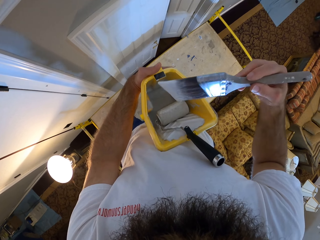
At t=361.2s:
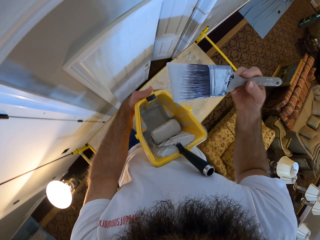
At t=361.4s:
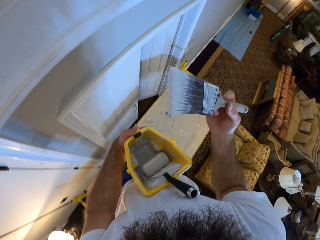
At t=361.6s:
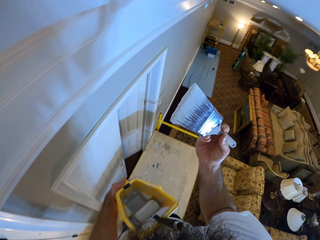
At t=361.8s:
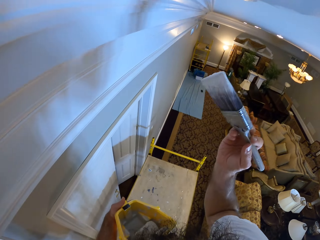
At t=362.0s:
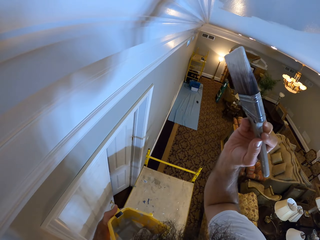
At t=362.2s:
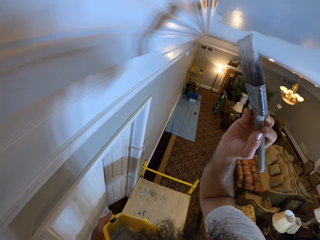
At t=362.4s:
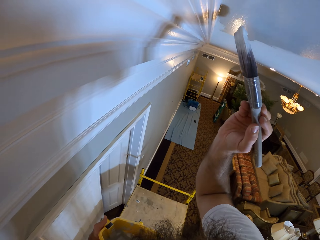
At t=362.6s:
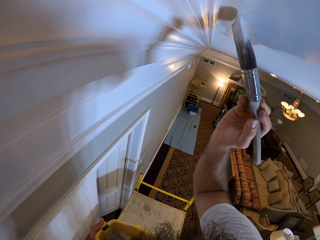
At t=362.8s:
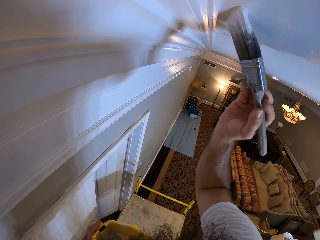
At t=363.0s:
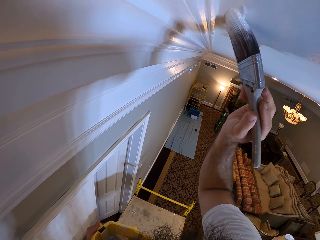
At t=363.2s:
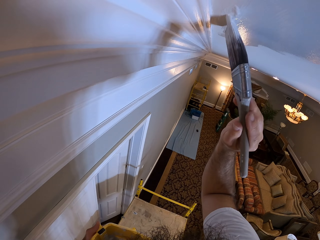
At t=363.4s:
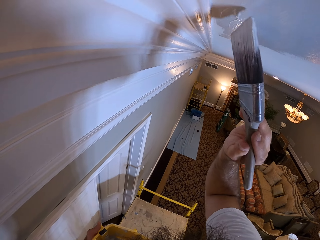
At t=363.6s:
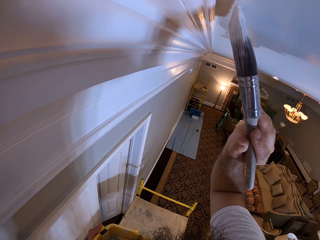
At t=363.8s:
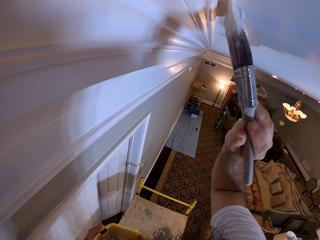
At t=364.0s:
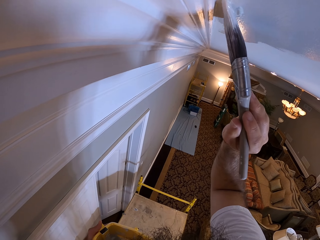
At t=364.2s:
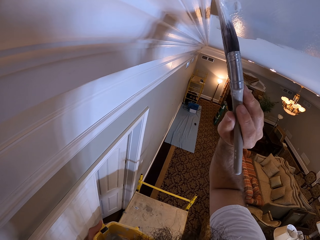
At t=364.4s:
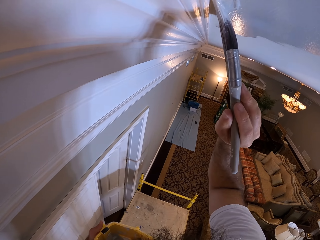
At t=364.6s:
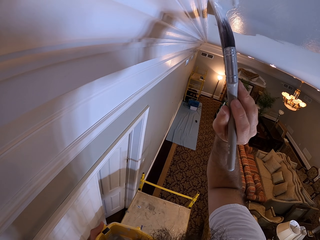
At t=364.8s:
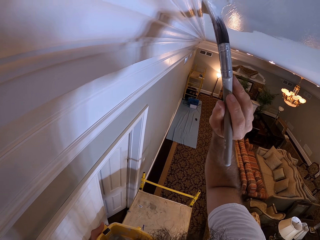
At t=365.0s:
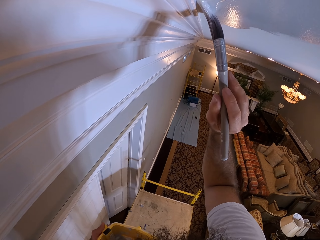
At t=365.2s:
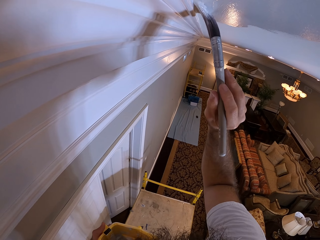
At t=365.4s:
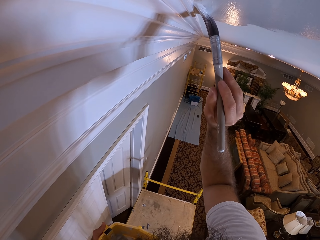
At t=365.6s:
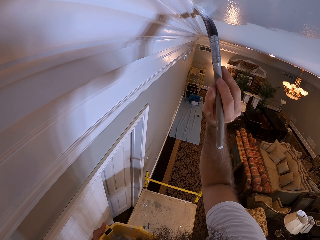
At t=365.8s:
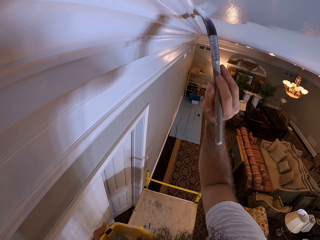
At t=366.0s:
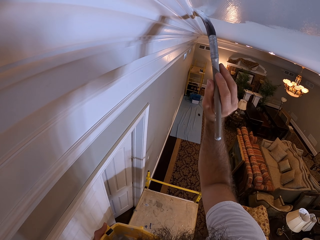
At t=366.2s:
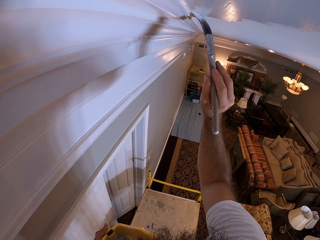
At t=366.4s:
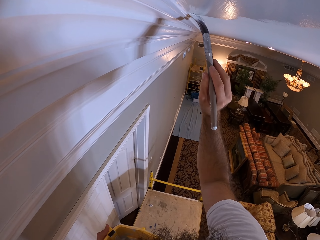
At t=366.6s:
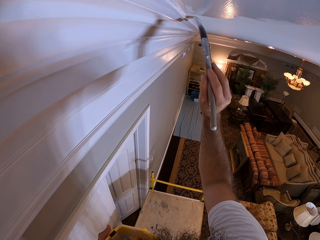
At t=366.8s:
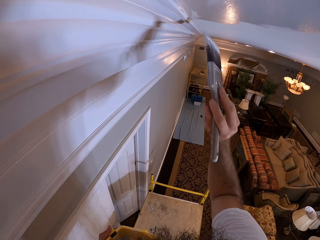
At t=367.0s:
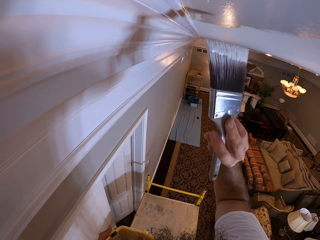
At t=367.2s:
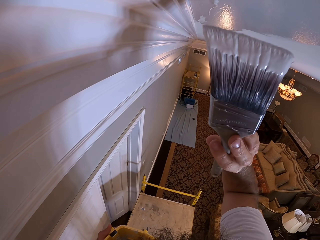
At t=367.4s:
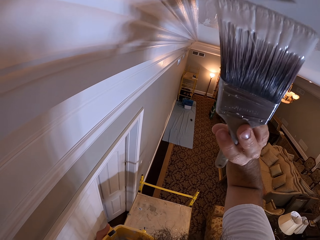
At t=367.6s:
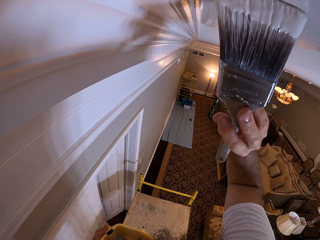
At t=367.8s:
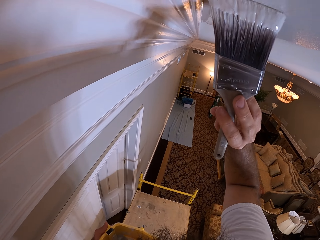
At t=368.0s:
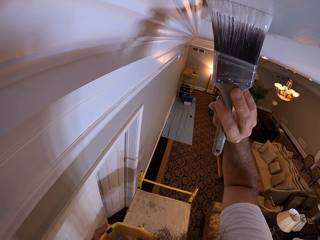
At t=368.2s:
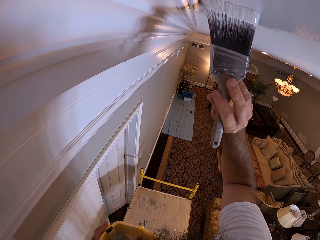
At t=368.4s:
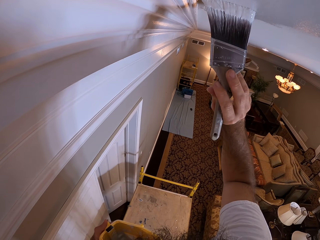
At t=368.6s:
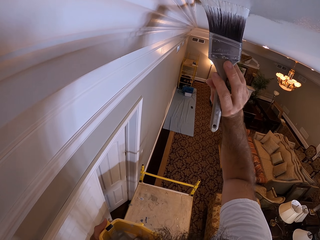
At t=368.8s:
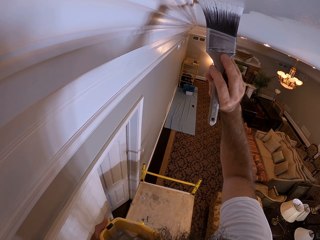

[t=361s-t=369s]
The camera wearer paints the ceiling with the paint brush in his right hand.

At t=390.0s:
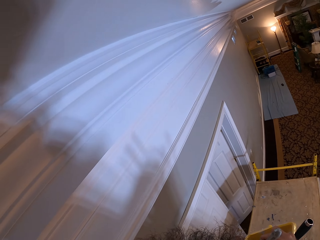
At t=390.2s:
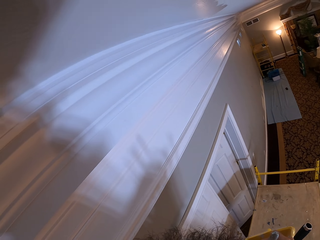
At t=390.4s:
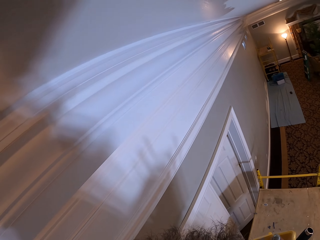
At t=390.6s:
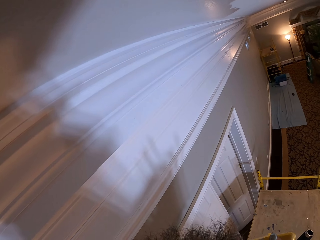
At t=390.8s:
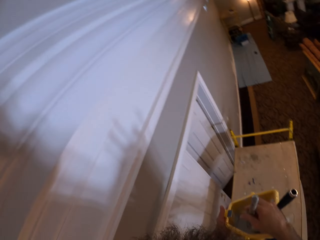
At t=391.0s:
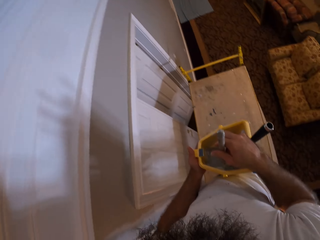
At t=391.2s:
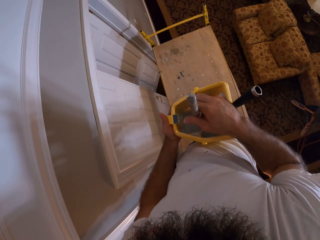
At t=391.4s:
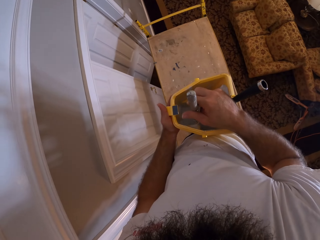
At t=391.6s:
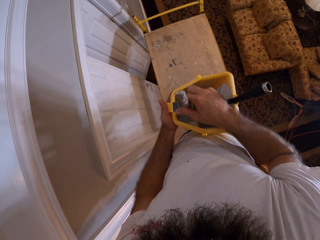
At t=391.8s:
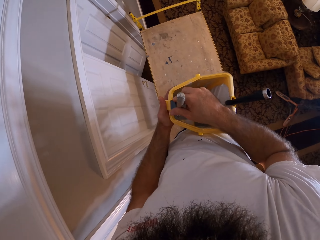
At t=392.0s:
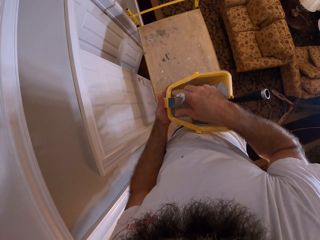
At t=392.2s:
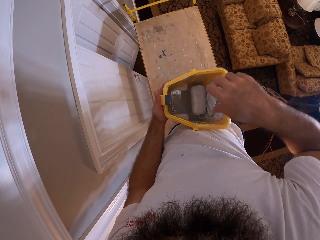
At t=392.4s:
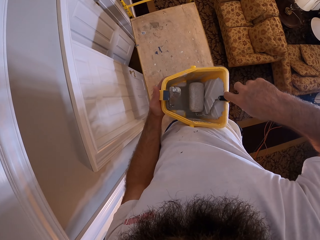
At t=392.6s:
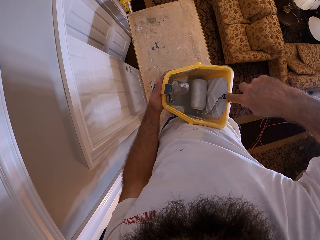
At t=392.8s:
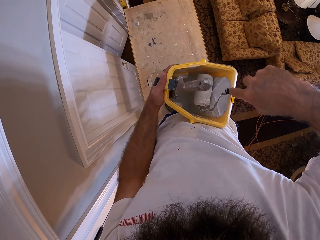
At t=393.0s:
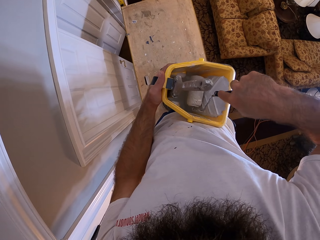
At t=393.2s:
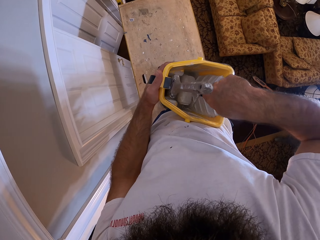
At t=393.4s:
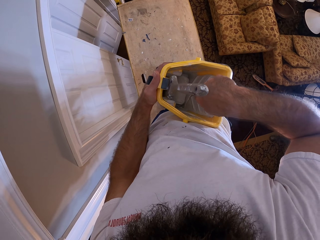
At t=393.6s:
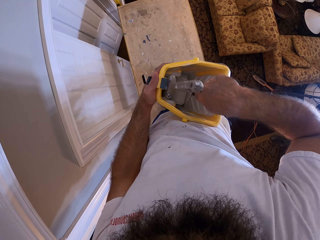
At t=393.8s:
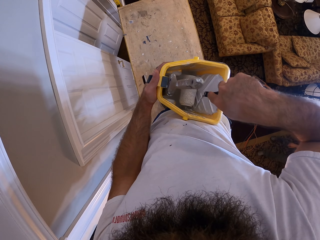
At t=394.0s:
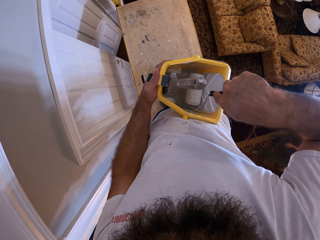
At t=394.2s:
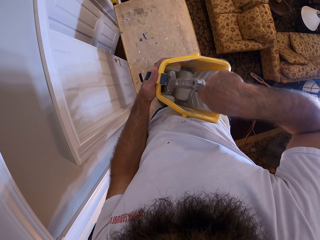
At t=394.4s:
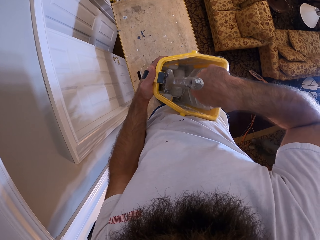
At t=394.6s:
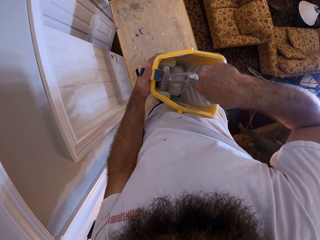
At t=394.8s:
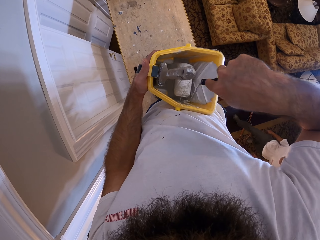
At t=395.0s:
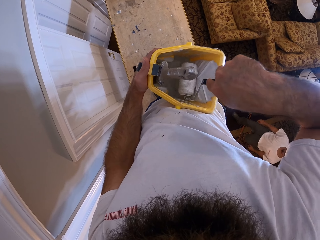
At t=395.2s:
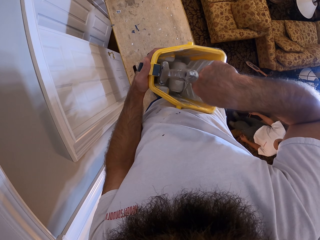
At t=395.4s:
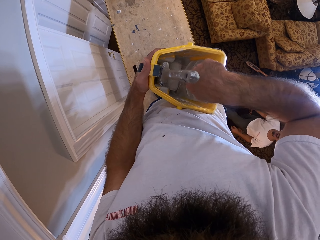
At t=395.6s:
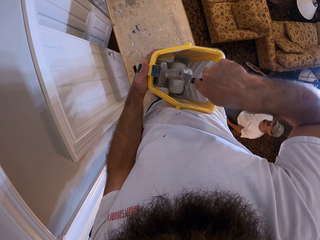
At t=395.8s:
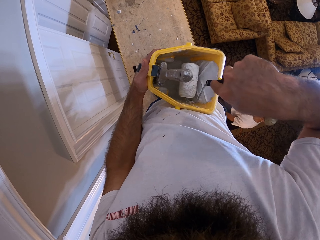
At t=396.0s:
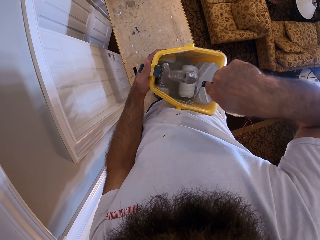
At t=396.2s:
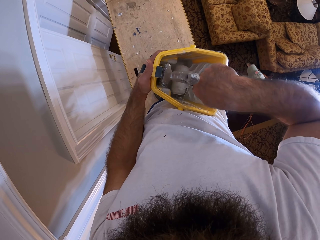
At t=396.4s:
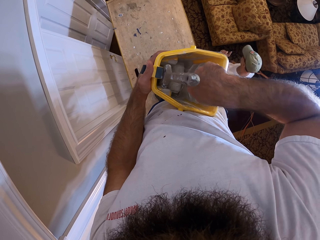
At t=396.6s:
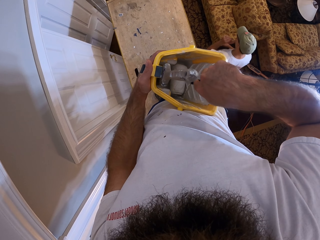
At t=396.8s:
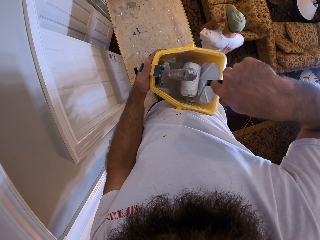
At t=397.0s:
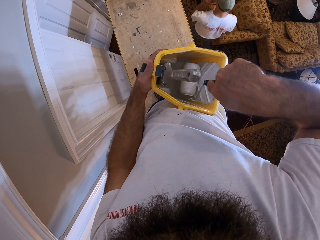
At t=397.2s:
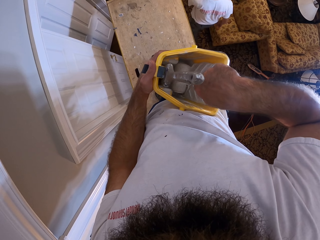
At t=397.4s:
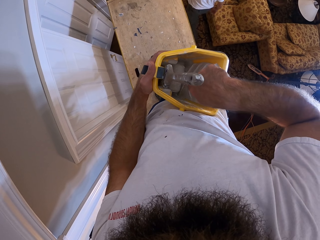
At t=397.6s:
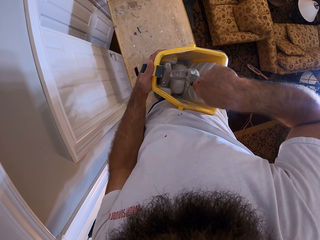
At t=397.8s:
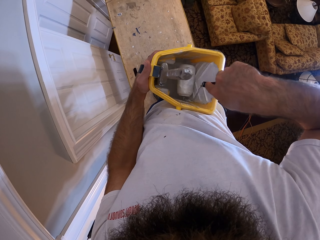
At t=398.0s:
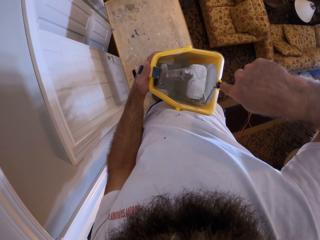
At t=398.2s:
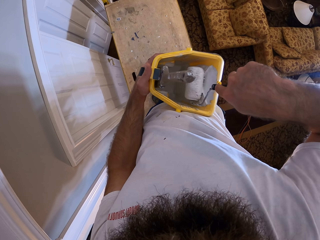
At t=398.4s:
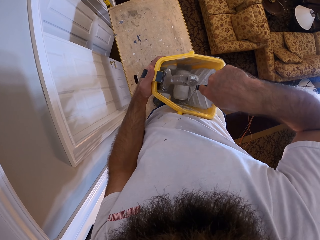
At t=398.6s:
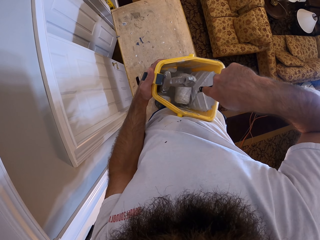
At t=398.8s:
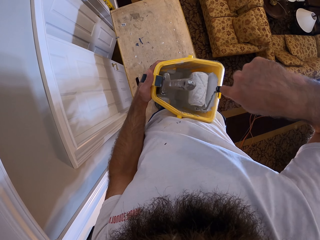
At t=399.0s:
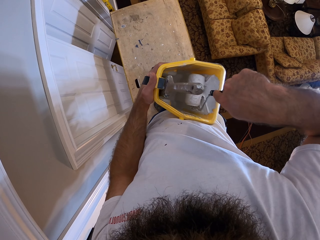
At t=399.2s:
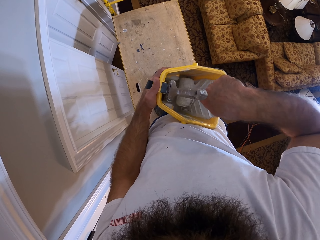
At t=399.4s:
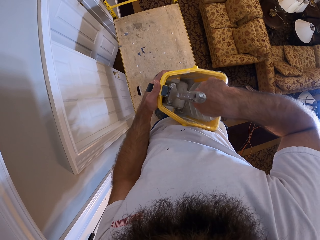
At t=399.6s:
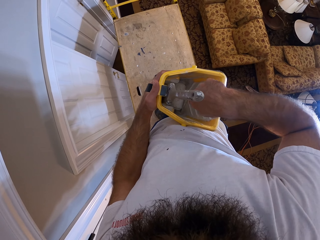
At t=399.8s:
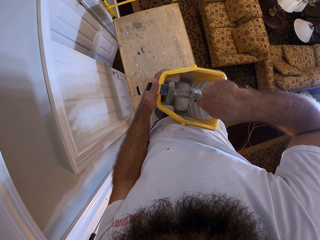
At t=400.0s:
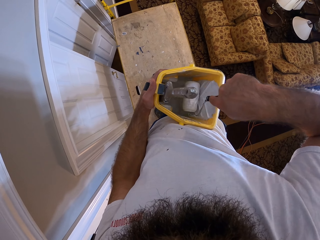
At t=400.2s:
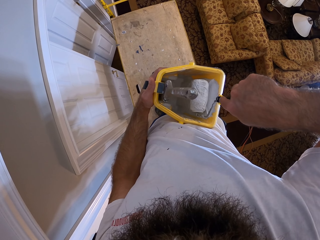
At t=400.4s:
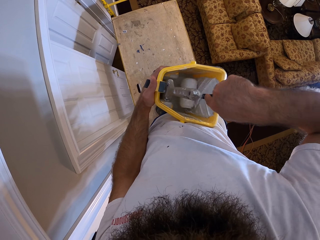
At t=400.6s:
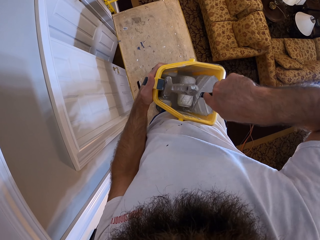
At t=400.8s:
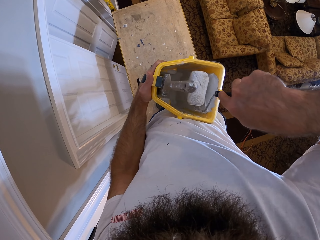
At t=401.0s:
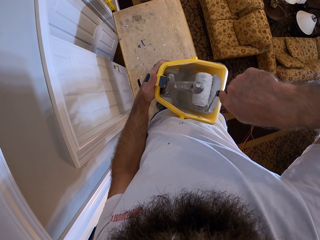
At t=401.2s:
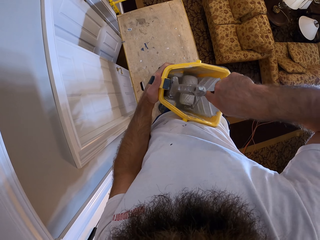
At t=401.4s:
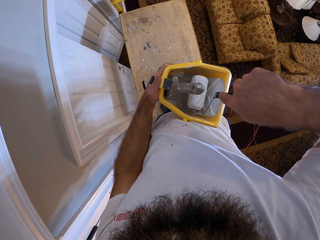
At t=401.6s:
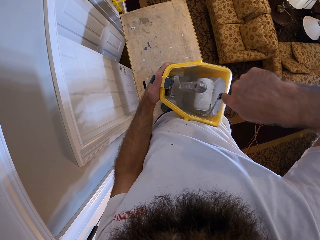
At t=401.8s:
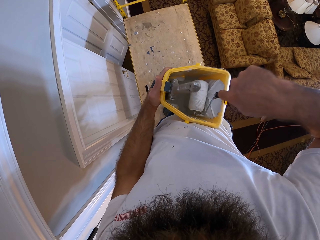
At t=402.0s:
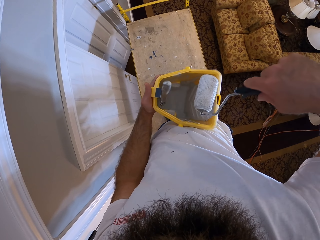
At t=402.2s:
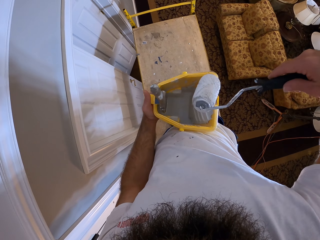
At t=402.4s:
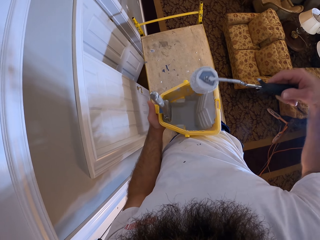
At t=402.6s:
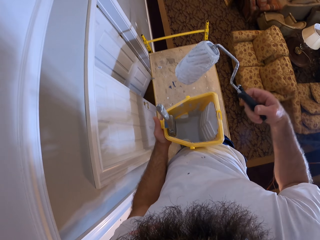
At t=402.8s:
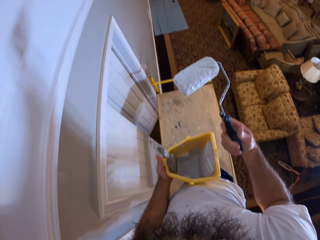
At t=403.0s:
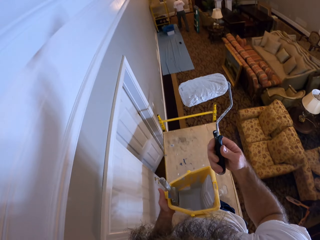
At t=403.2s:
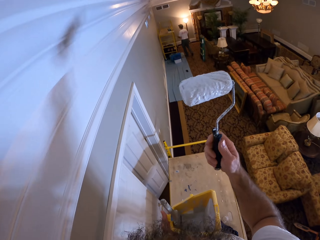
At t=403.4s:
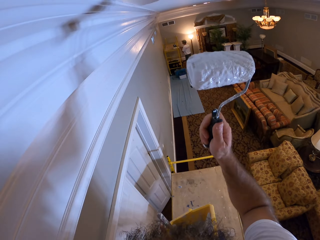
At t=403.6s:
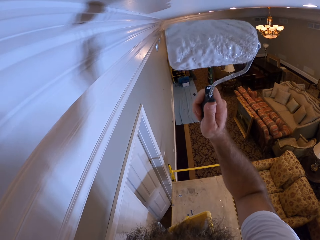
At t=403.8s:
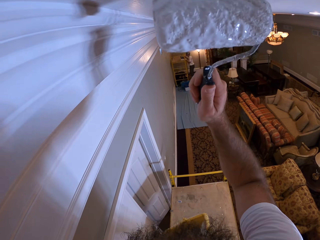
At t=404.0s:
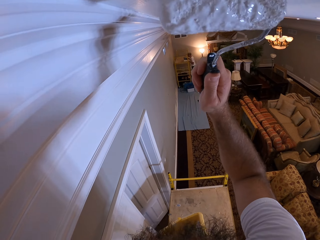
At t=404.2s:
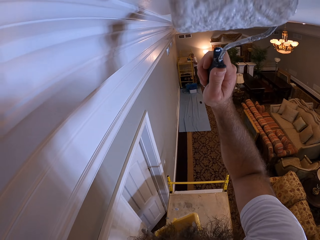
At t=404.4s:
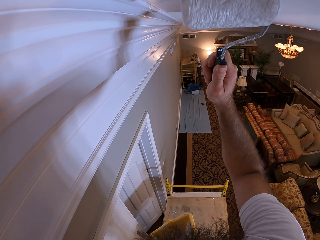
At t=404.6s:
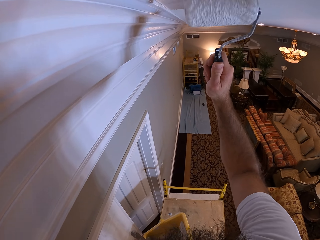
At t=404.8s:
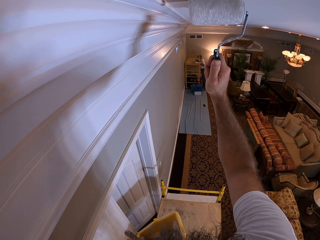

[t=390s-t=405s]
The camera wearer drops the paint brush in the paint bucket with his right hand. He takes the paint roller. He holds the paint roller from the paint bucket with his right hand. He takes paint from the paint bucket with the paint roller in his right hand. He rubs the paint roller in the paint. He paints the ceiling with the paint roller in his right hand.
